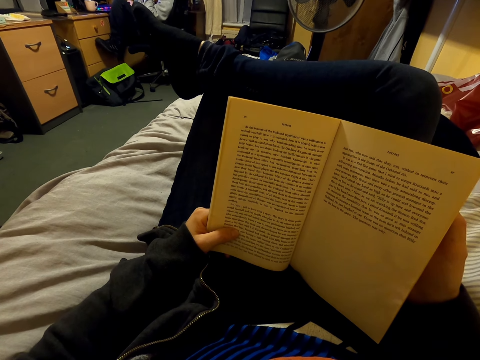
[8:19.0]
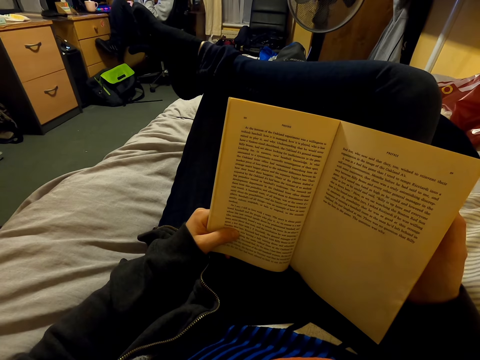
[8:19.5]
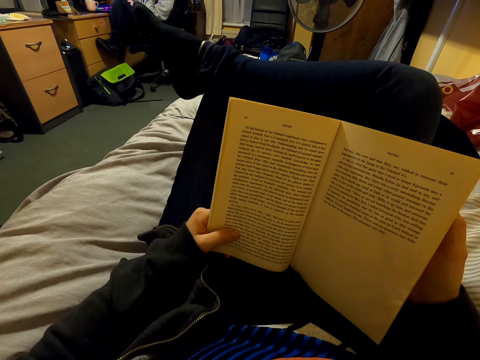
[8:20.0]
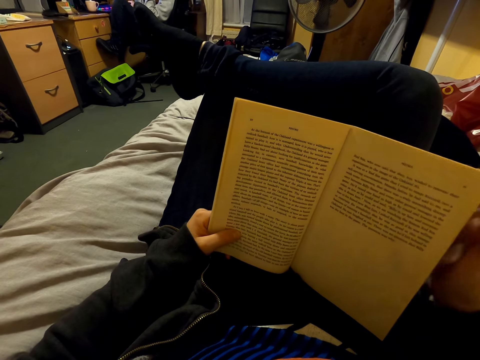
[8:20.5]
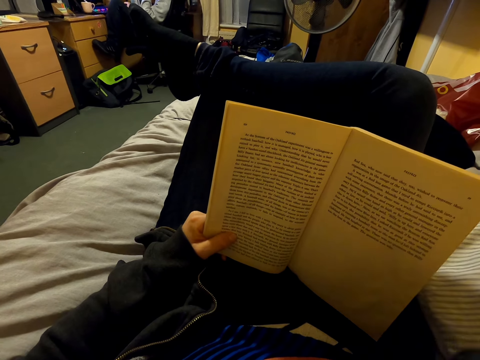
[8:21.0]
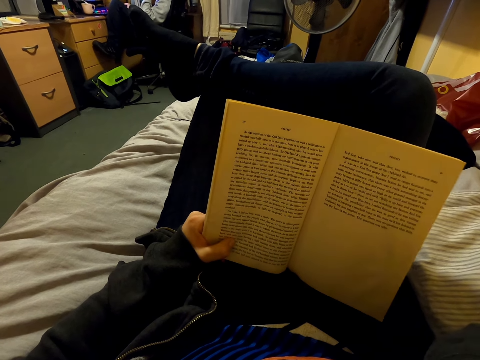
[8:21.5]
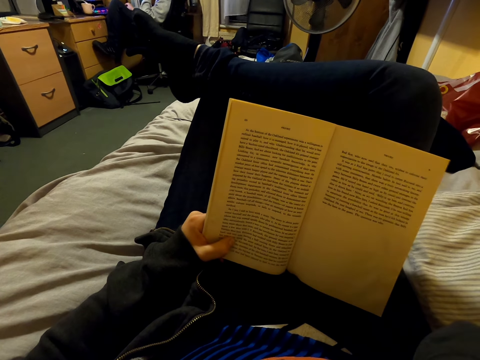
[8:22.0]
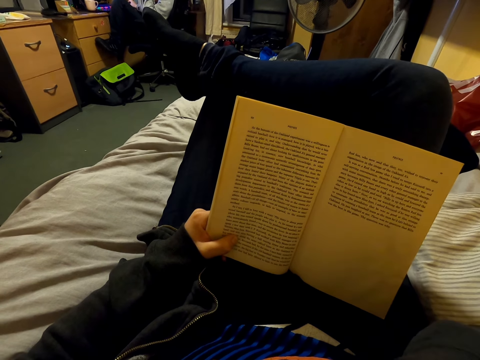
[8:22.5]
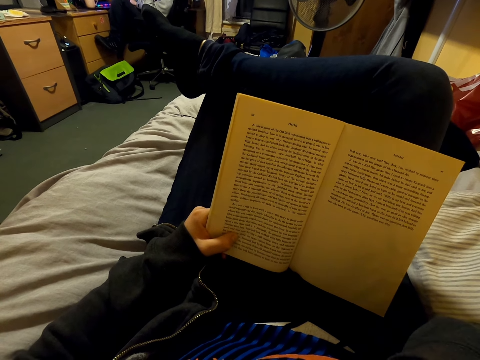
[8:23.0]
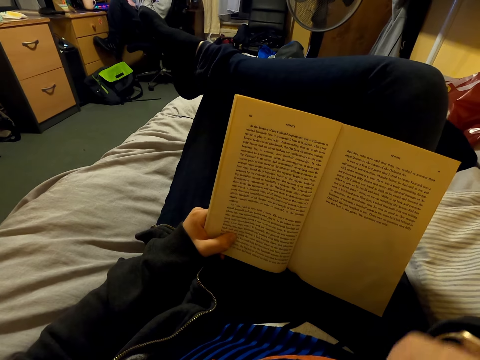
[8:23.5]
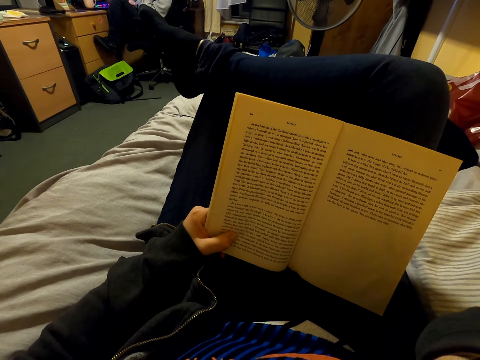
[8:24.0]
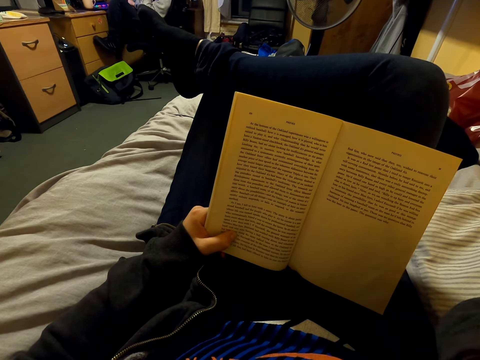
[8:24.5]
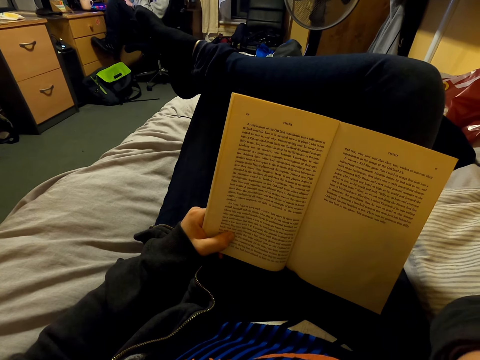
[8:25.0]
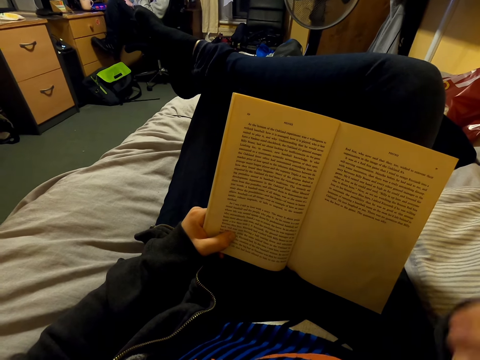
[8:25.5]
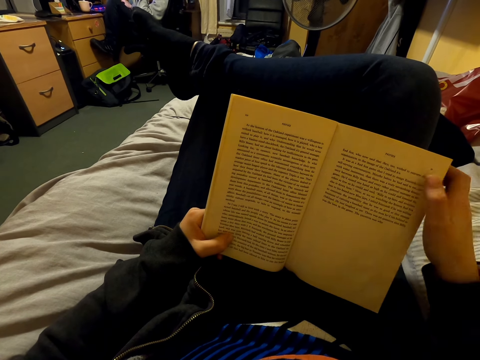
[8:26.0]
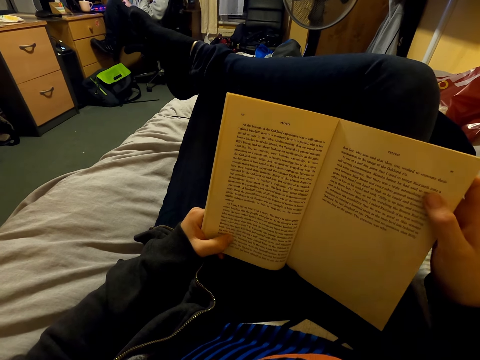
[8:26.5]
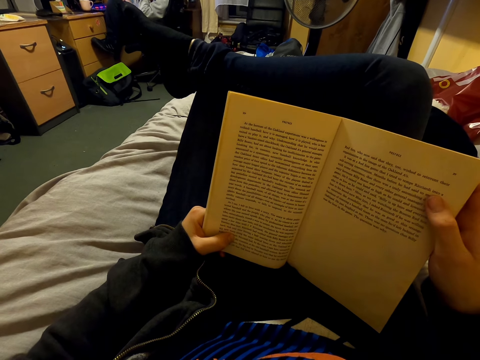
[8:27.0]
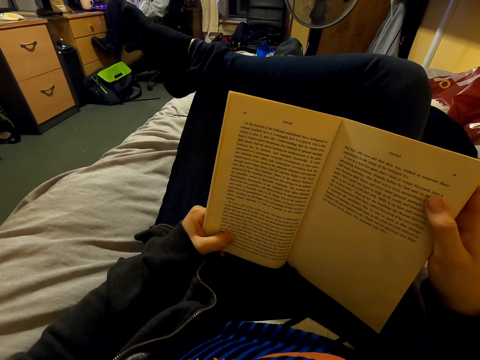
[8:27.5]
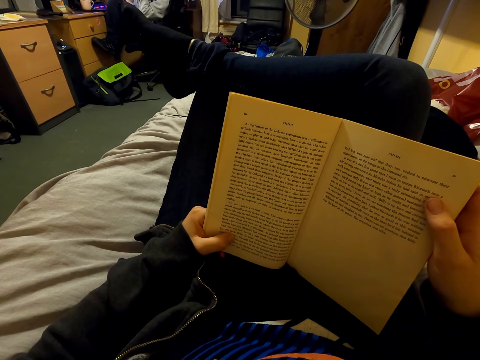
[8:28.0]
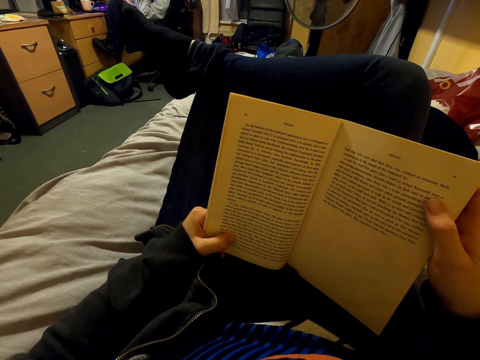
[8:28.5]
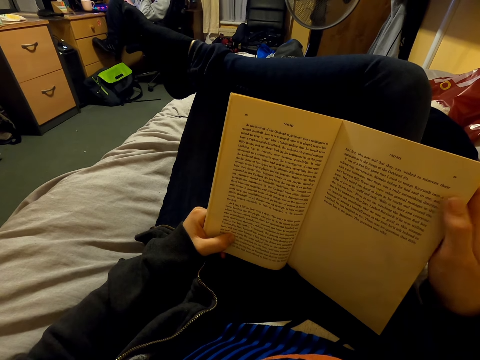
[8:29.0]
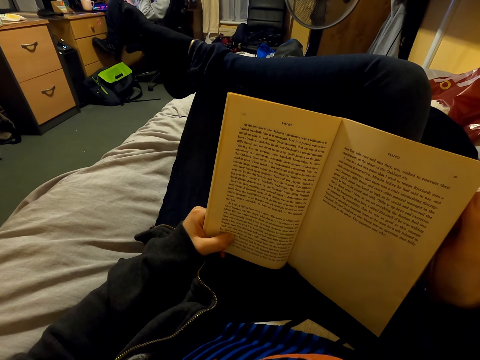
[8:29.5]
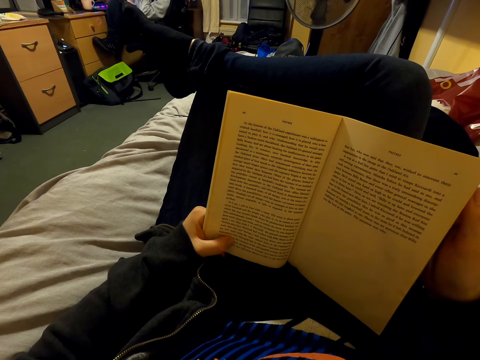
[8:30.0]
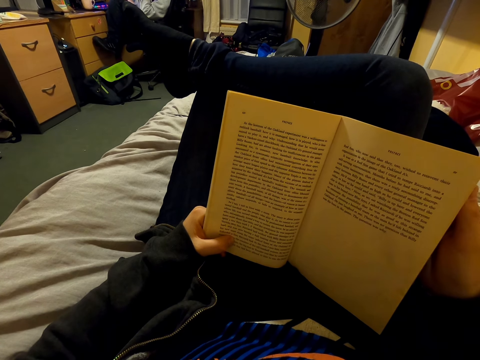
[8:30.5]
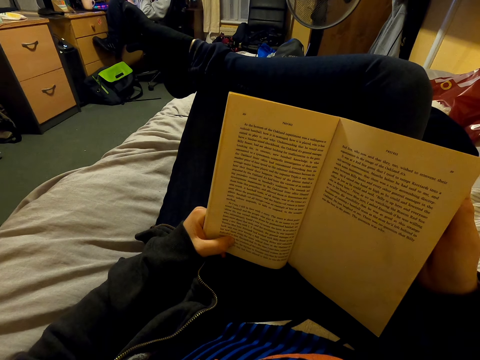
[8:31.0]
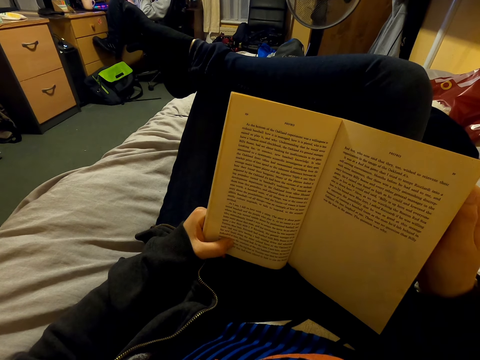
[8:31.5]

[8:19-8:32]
The camera wearer holds a book with the left hand. They touch the face. They read the book. They hold the book with both hands.

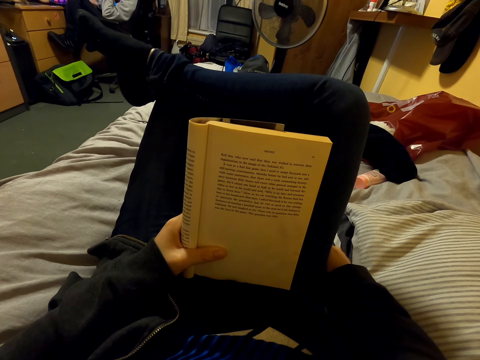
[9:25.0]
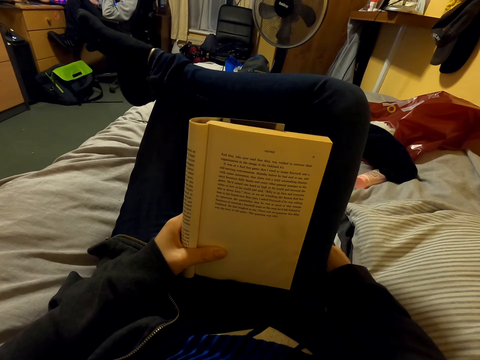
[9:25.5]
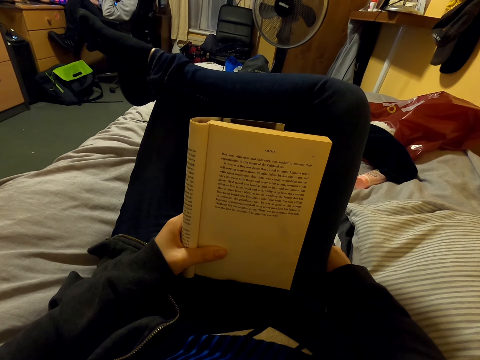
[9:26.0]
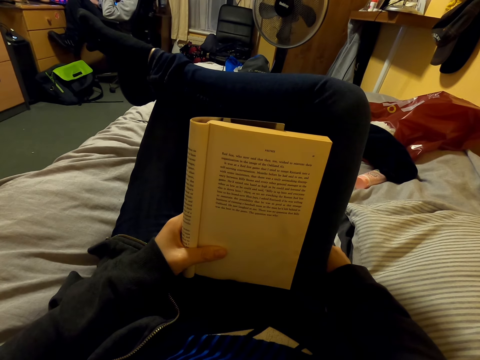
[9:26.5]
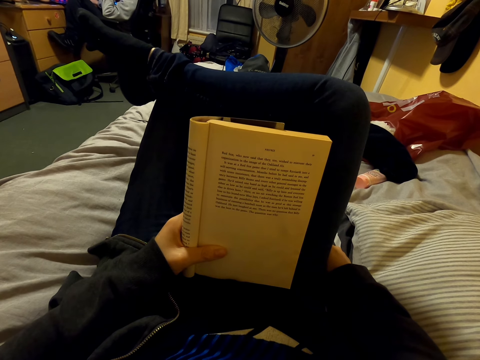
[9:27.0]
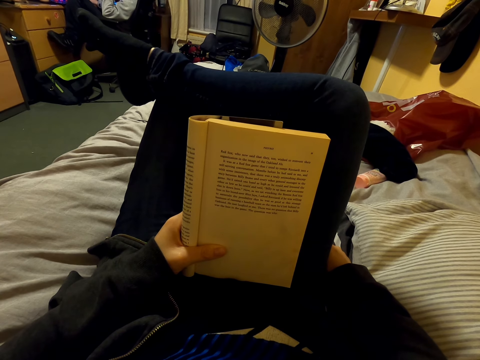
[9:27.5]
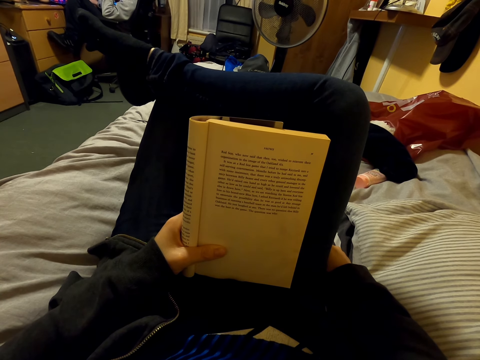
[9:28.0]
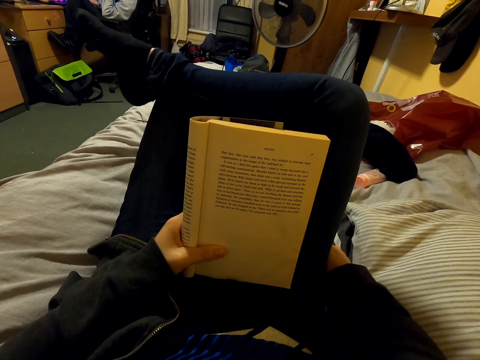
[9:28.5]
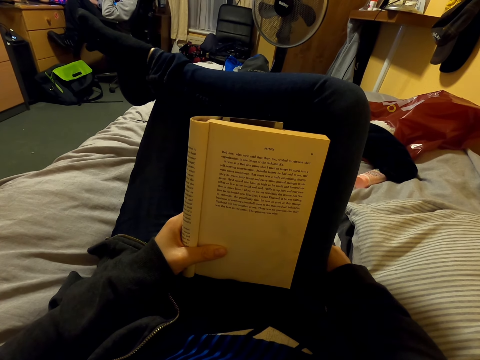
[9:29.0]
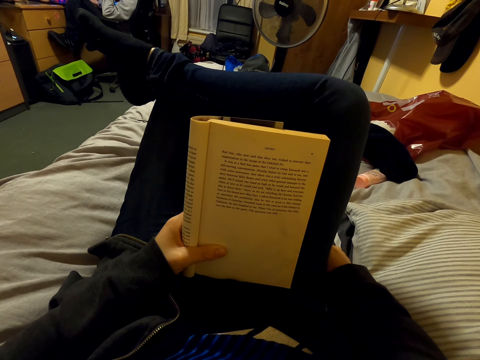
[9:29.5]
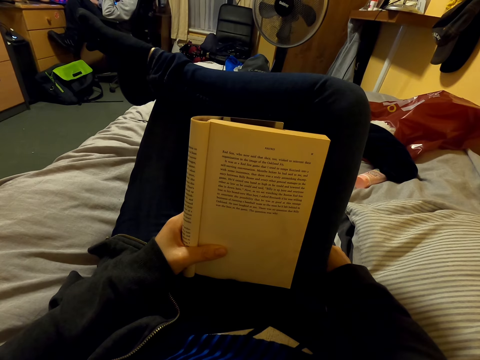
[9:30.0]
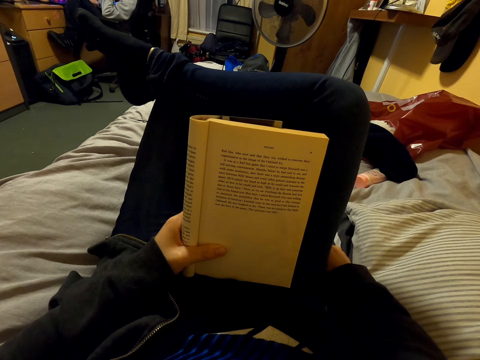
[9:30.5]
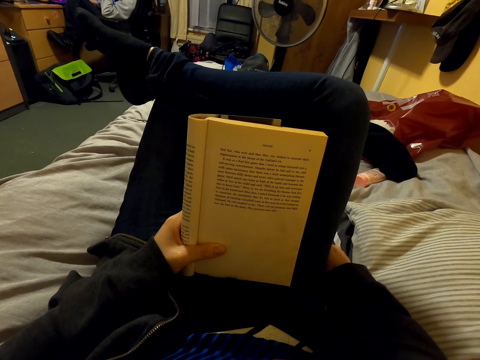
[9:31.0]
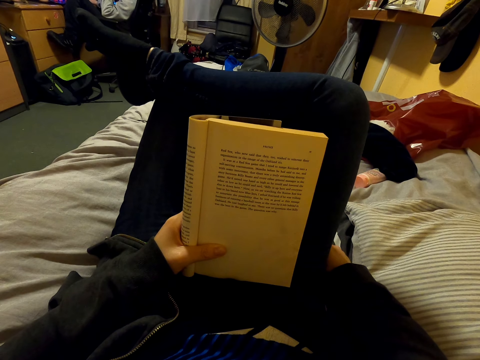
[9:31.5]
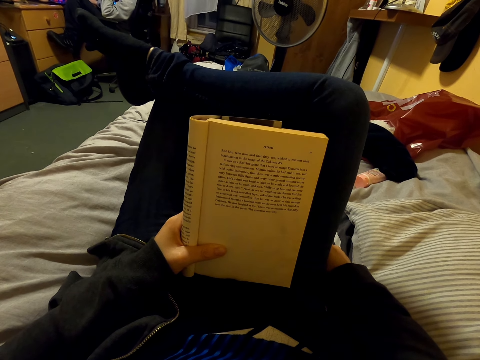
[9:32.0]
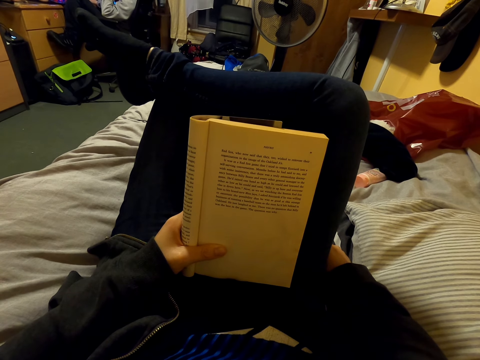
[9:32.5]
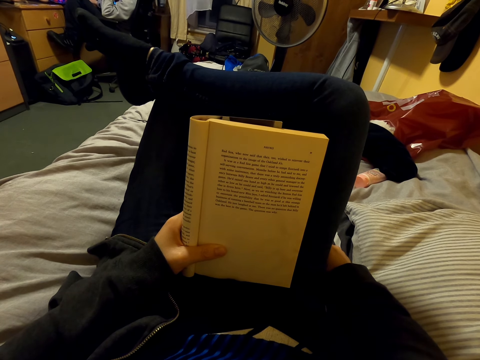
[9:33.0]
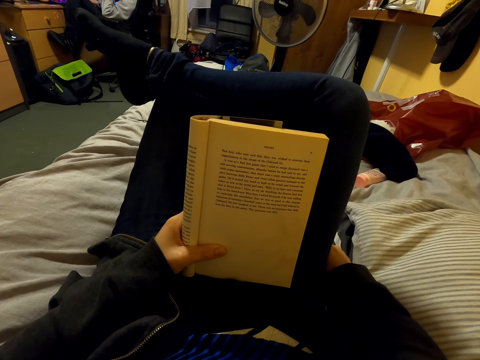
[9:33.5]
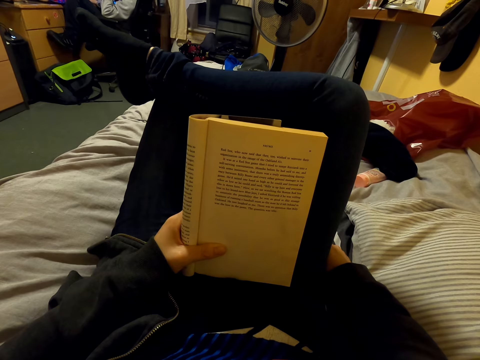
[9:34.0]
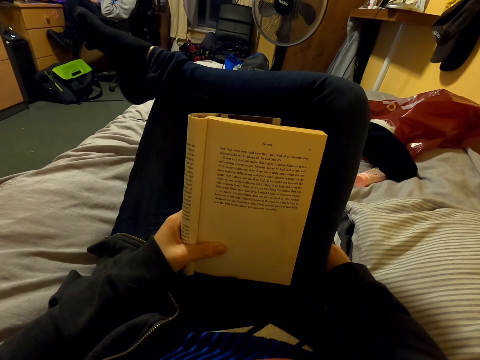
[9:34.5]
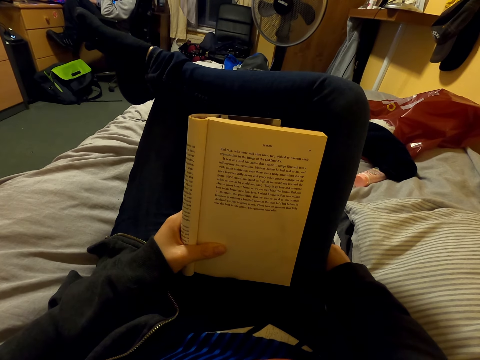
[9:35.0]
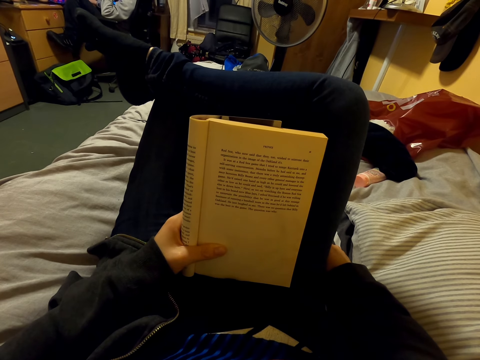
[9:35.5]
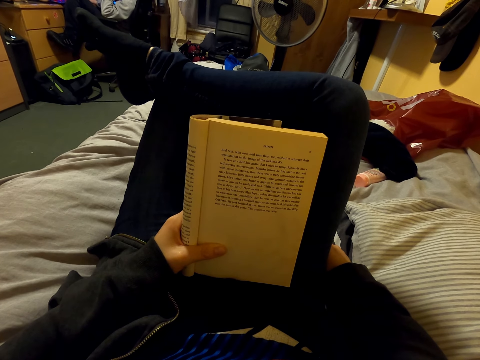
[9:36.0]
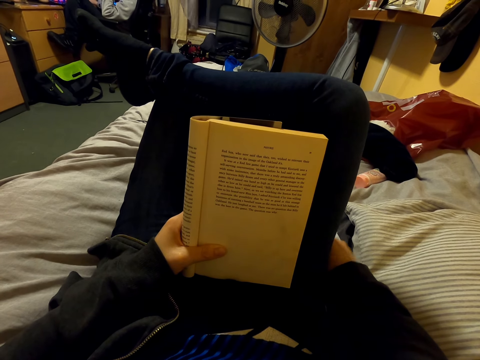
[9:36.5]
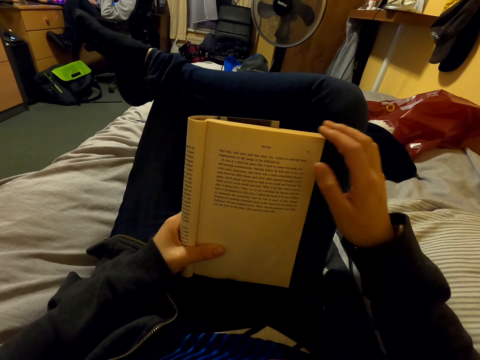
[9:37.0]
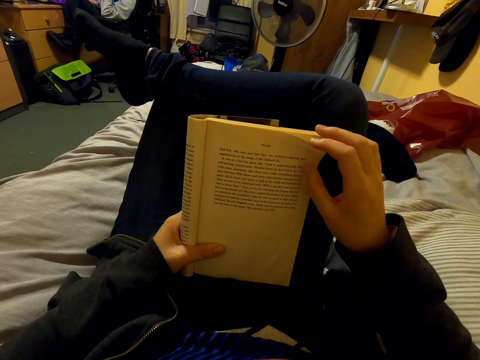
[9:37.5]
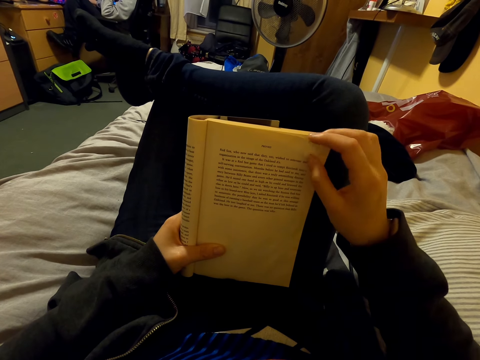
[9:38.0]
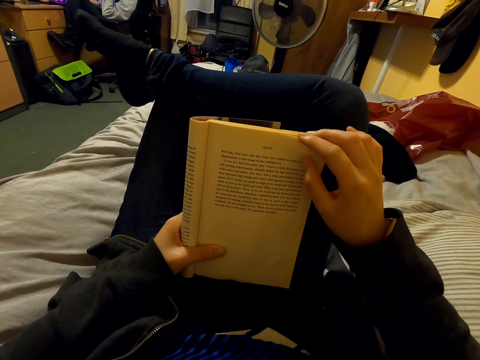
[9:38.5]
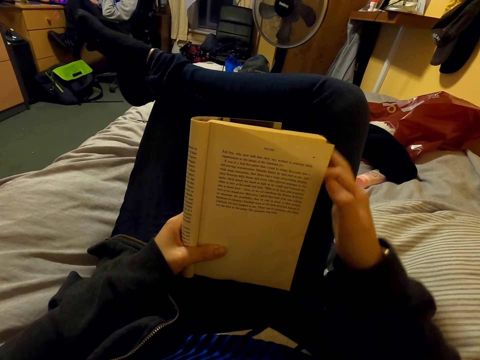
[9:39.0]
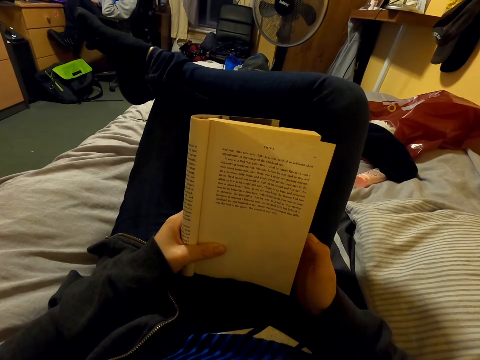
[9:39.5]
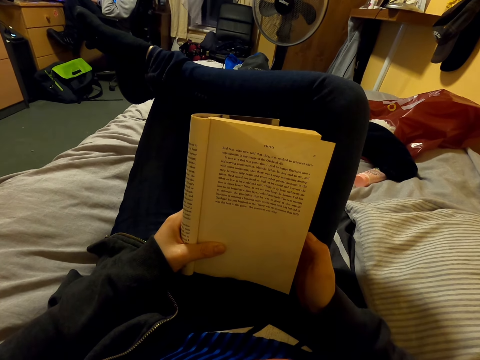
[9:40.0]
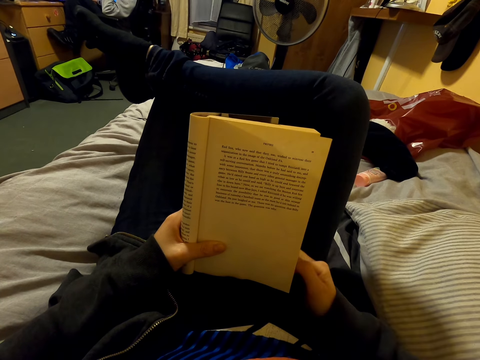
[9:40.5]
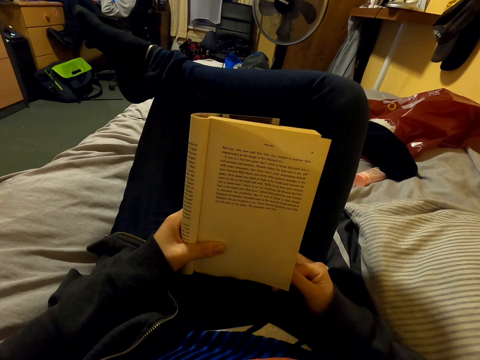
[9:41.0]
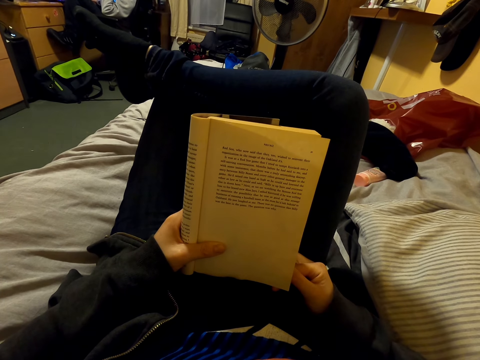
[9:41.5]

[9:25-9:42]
The camera wearer holds a book with the left hand. They hold the book with both hands. They touch the page.
